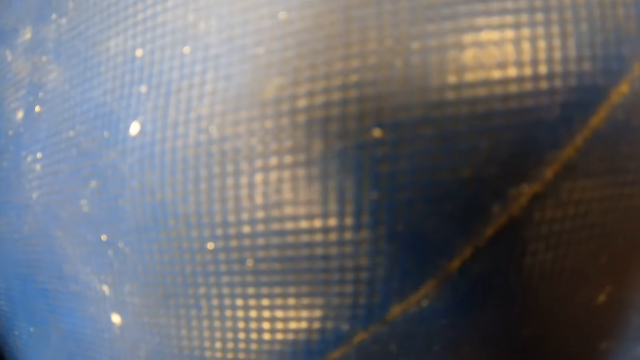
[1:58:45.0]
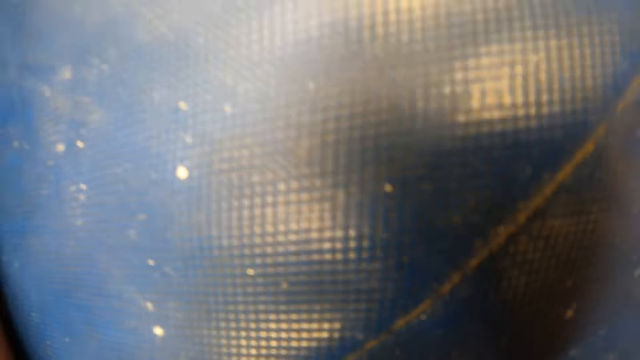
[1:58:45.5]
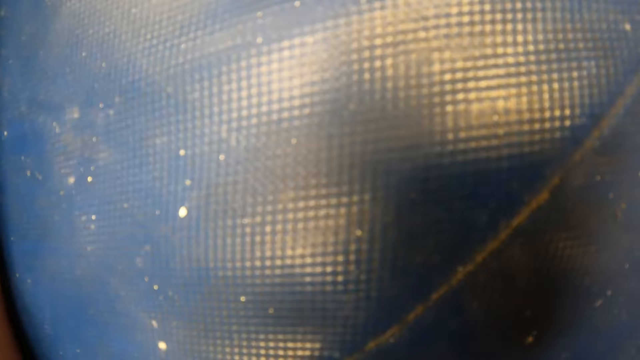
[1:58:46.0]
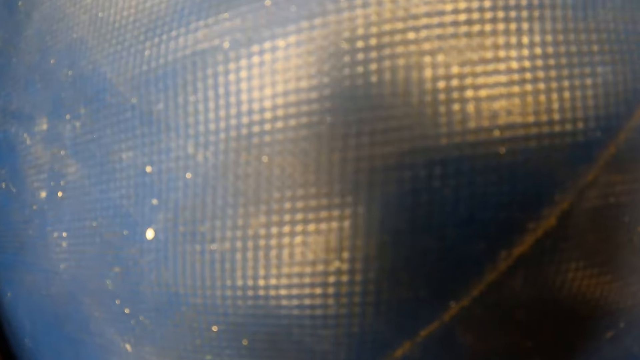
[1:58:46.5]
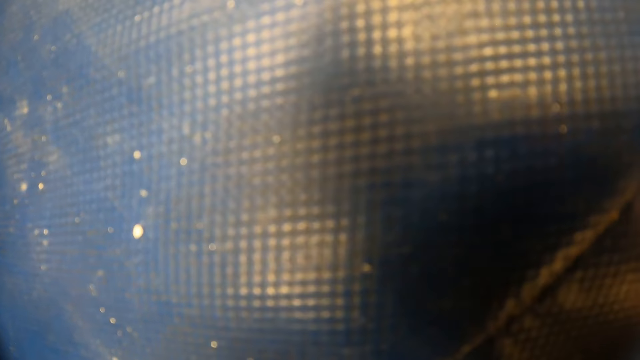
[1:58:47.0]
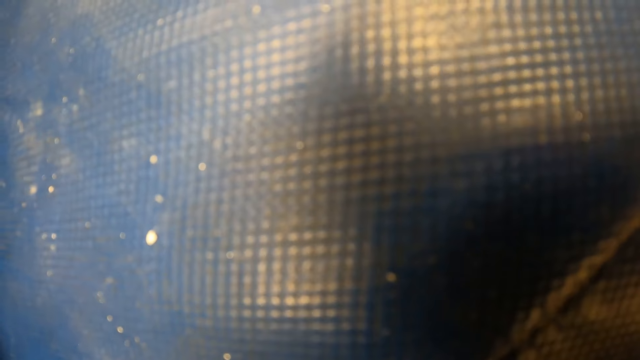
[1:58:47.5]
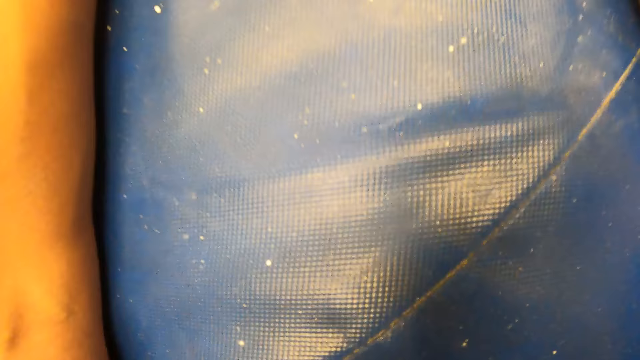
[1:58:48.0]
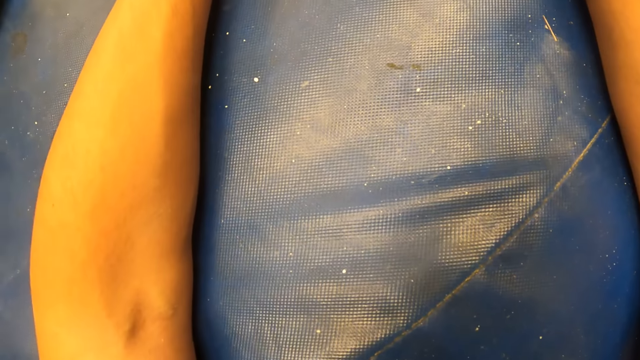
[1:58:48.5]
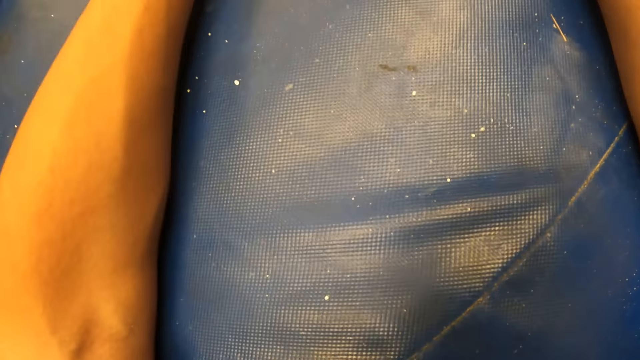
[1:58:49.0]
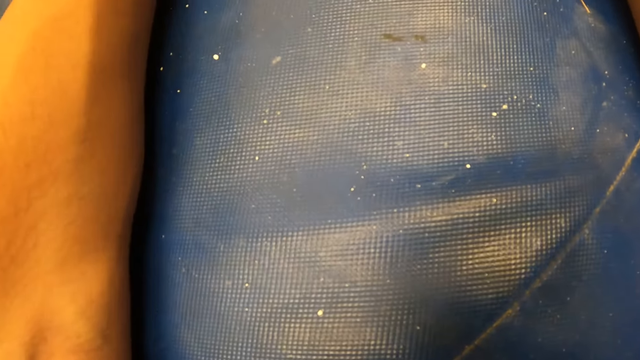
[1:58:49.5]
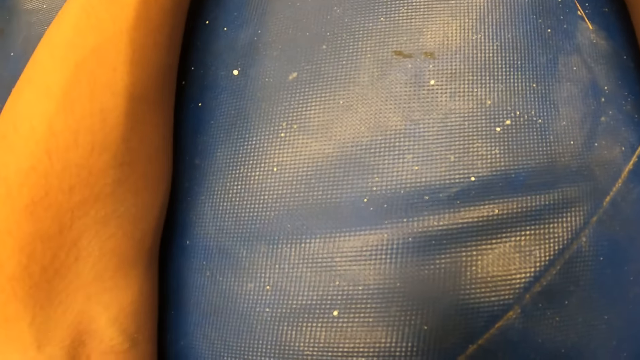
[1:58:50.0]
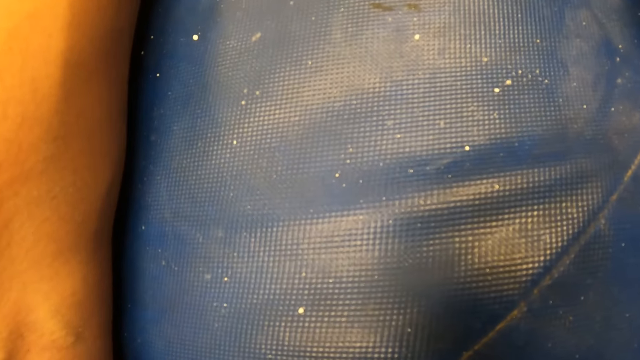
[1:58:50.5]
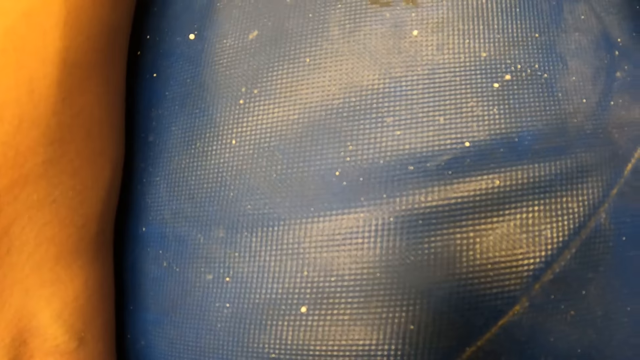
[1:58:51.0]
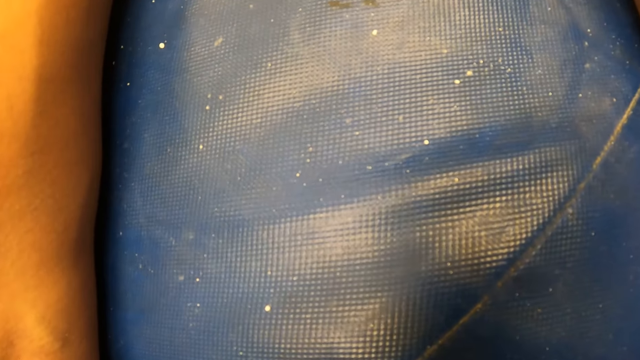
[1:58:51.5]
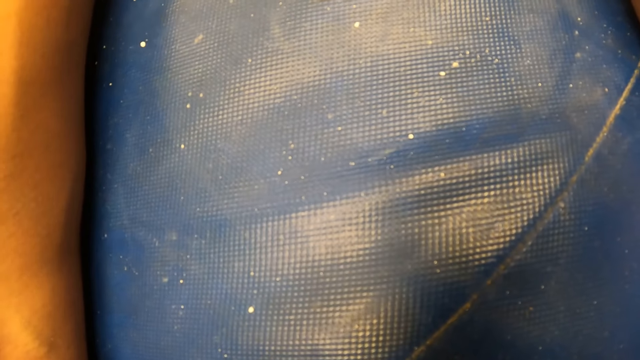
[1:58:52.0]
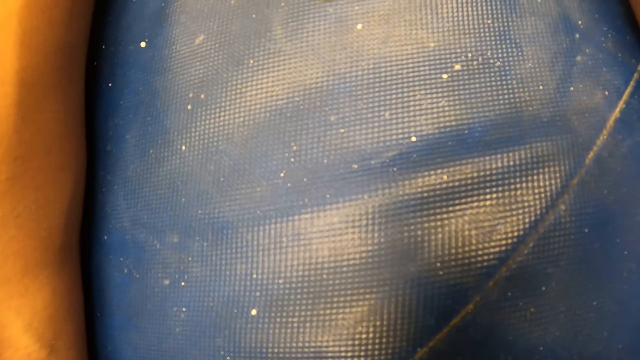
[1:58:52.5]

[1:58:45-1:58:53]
The camera wearer moves a bit.

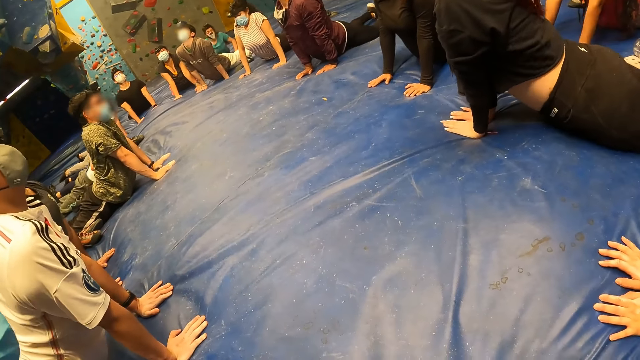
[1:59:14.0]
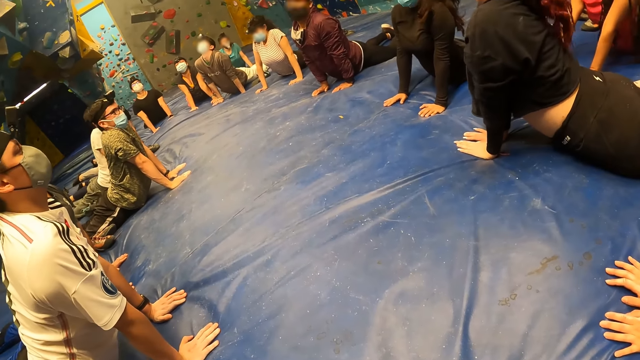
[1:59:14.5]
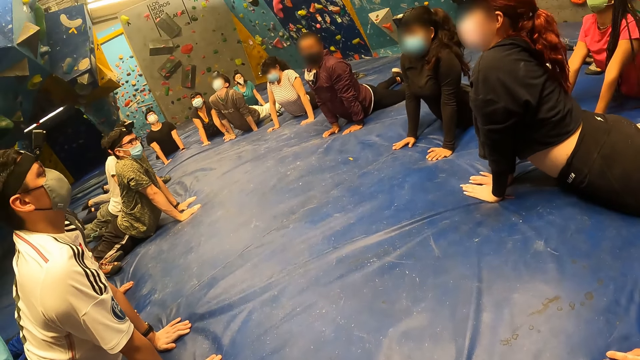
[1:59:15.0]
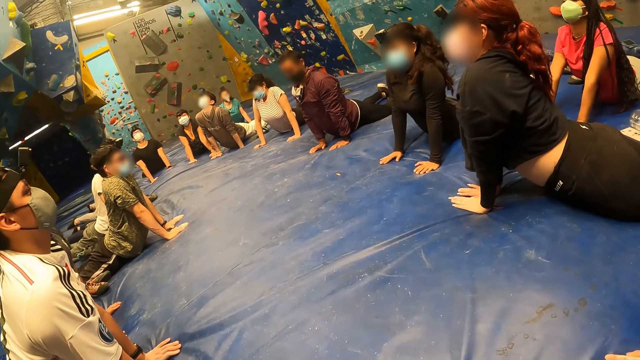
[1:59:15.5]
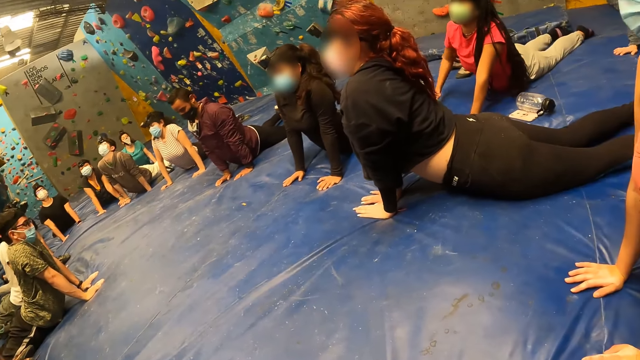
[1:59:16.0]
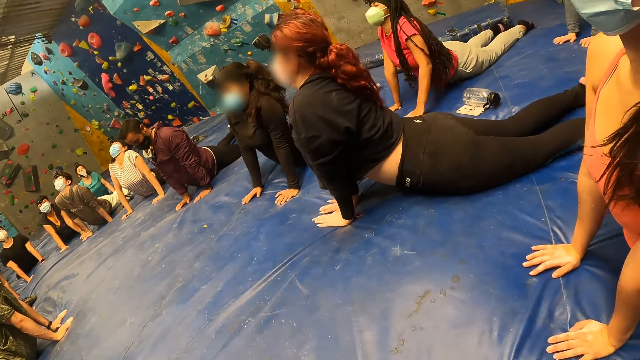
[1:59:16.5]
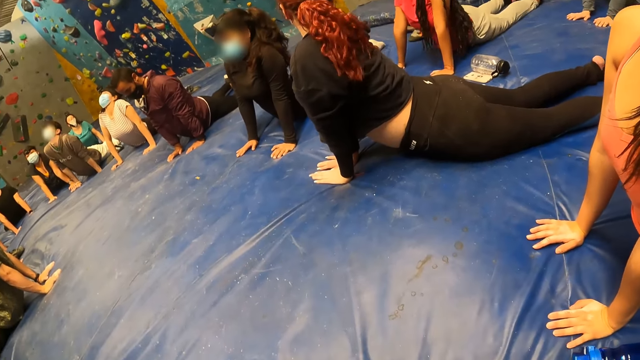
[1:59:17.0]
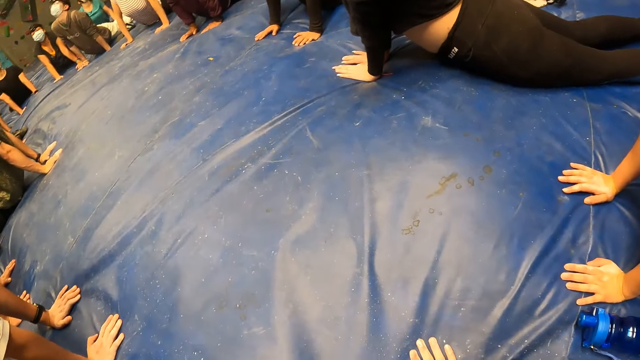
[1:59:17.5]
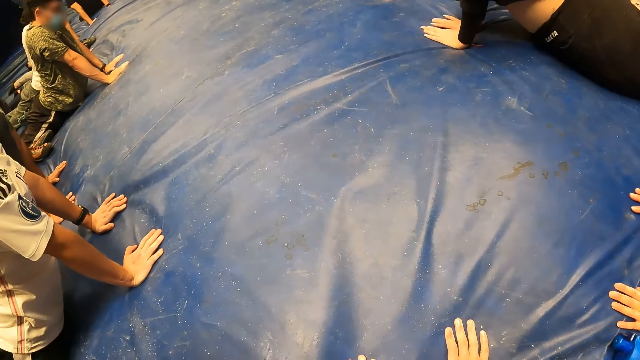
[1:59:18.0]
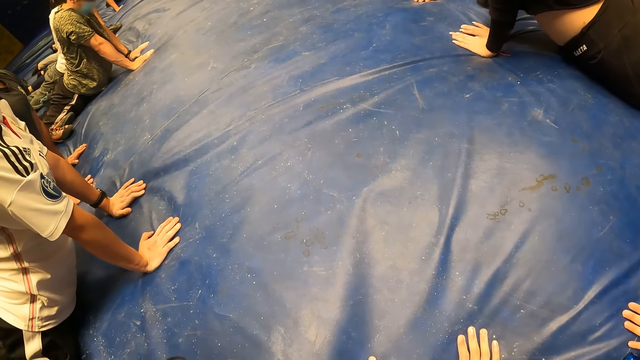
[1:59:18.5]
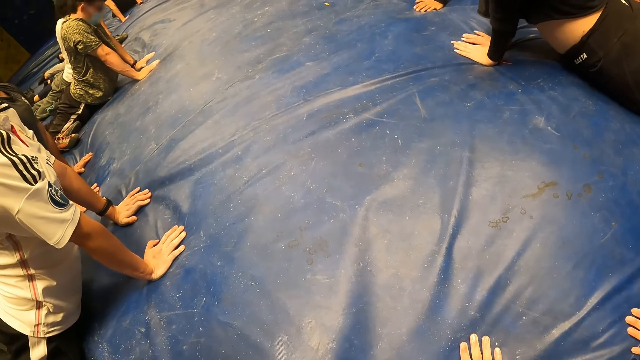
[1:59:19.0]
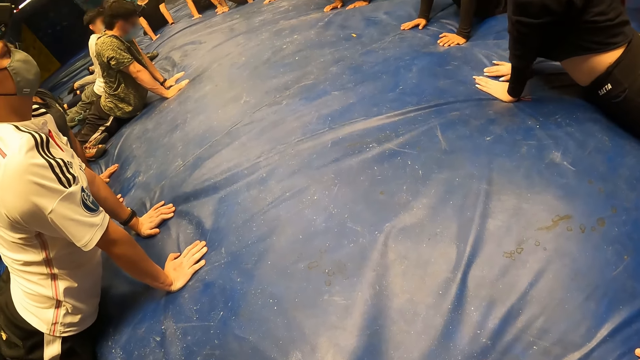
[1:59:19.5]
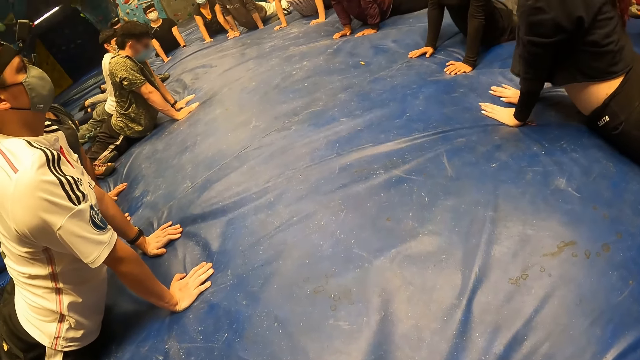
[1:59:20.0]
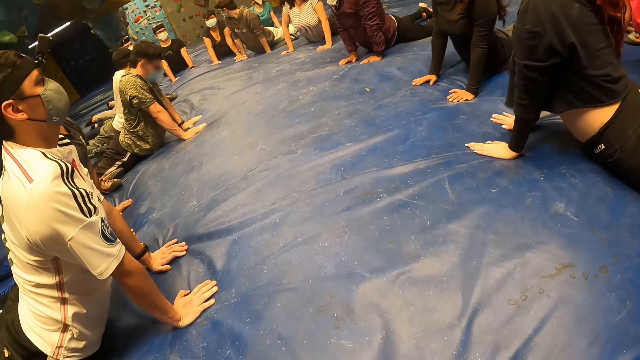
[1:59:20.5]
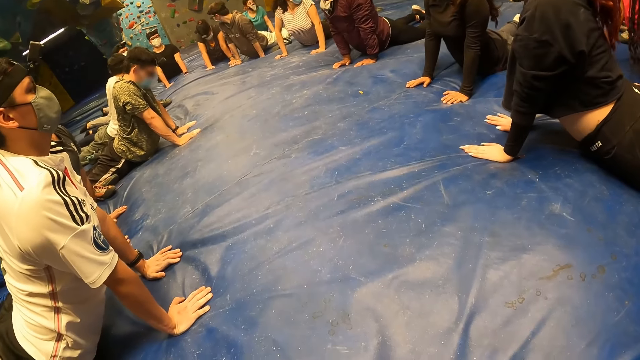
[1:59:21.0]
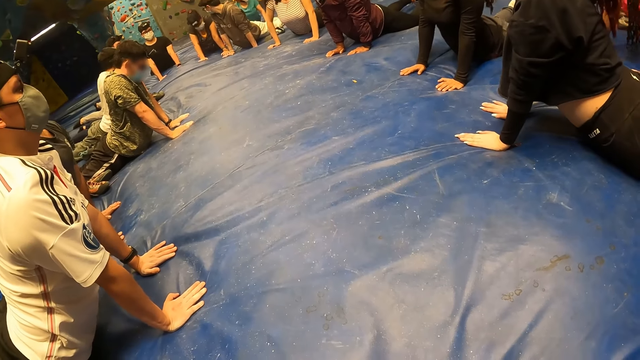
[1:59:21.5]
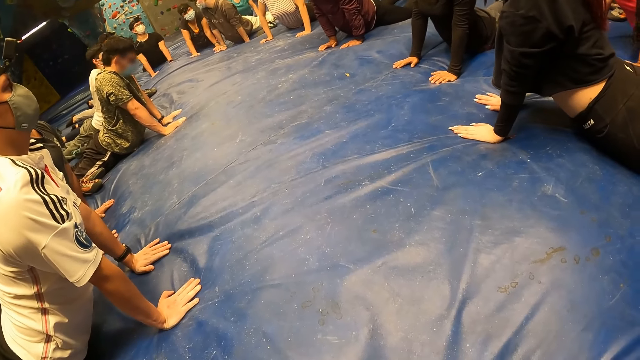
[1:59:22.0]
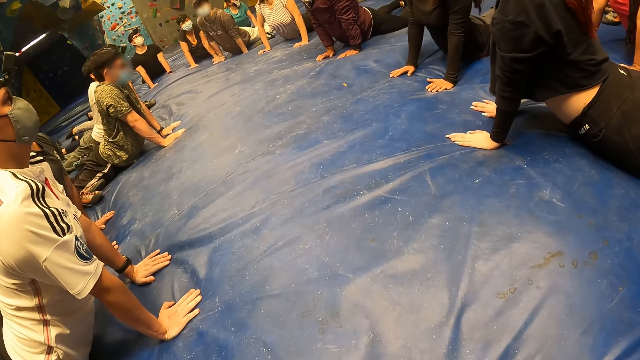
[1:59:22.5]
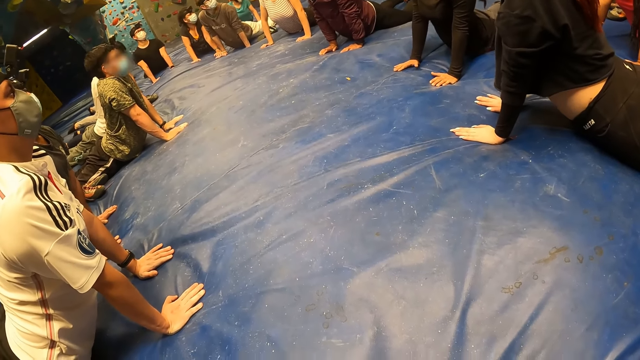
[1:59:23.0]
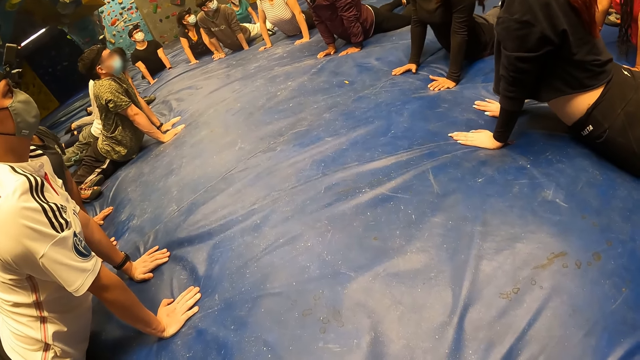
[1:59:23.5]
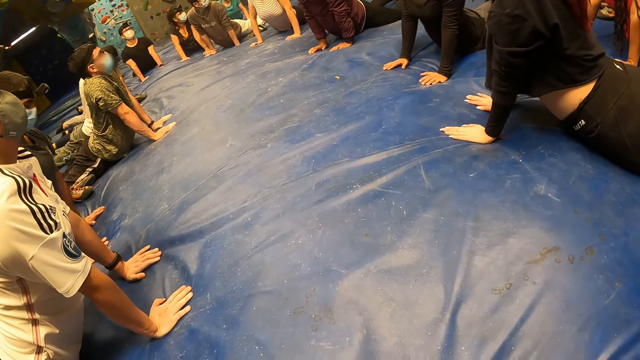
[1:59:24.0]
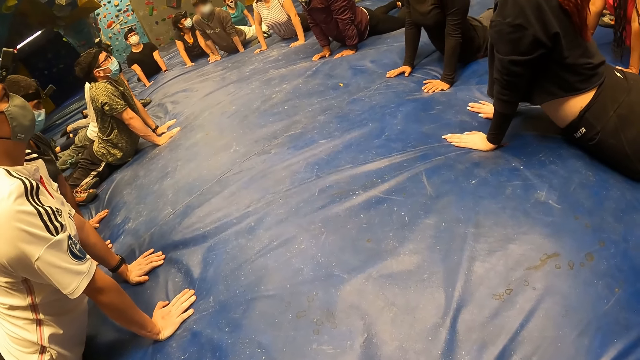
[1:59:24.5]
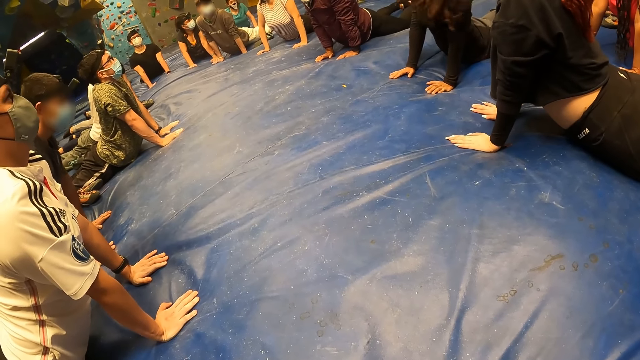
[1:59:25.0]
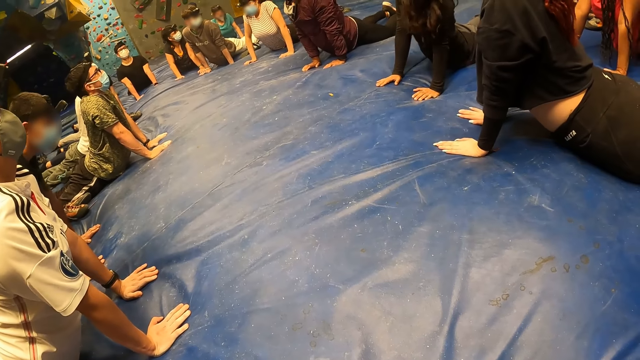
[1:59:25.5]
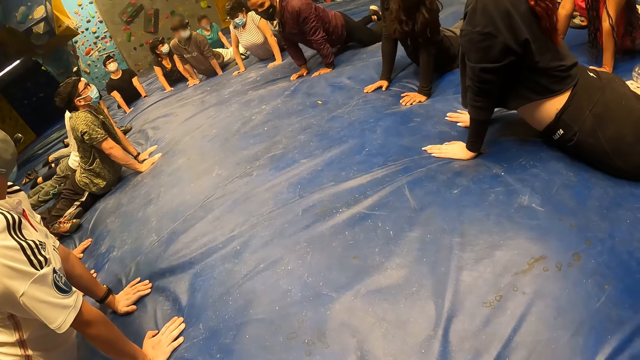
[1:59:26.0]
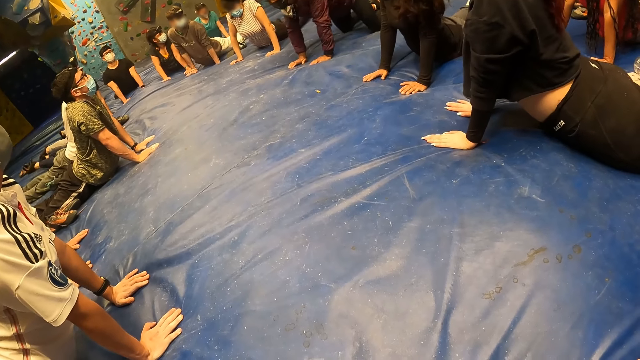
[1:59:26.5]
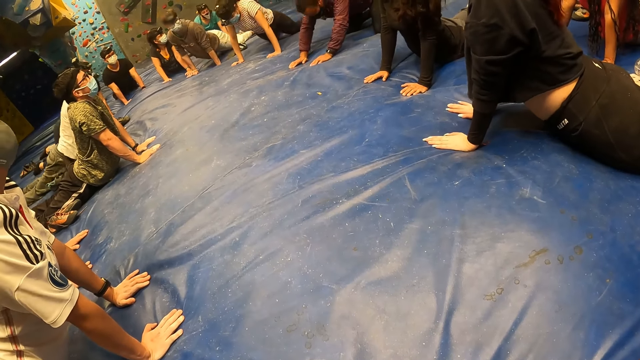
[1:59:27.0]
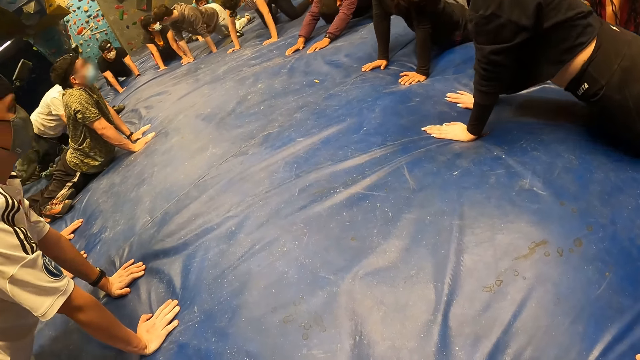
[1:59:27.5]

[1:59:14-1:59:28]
The camera wearer looks around.
